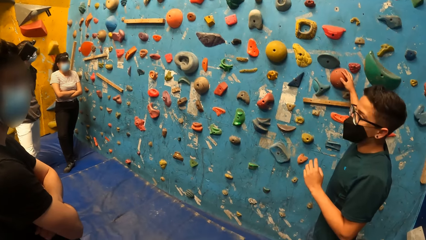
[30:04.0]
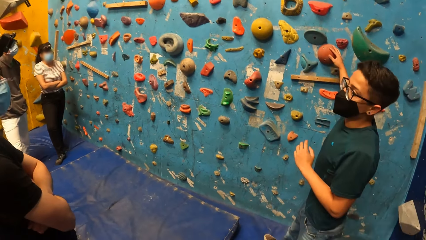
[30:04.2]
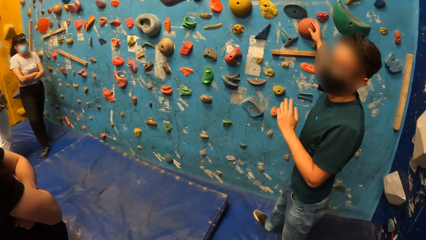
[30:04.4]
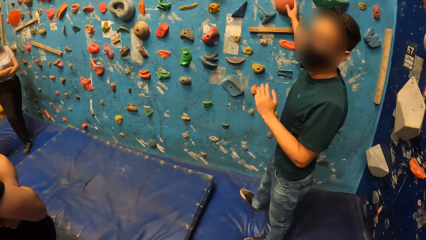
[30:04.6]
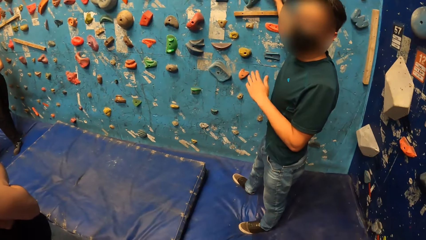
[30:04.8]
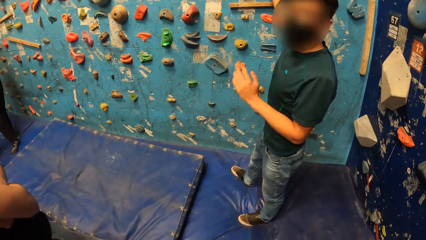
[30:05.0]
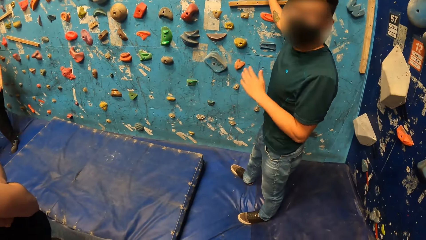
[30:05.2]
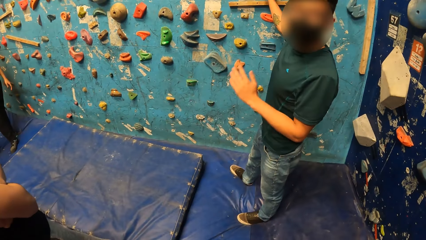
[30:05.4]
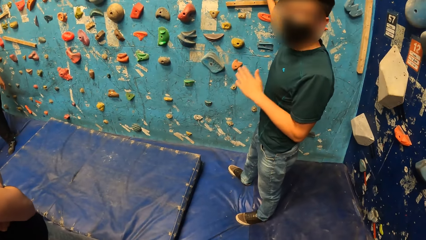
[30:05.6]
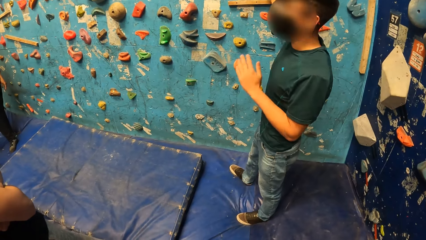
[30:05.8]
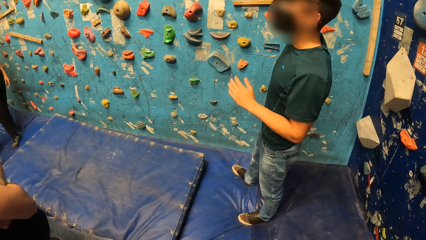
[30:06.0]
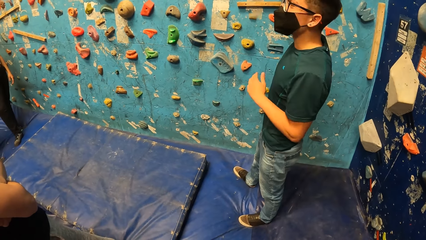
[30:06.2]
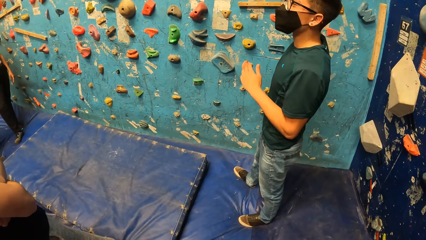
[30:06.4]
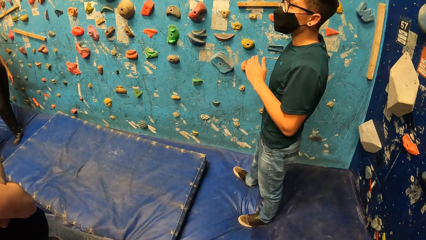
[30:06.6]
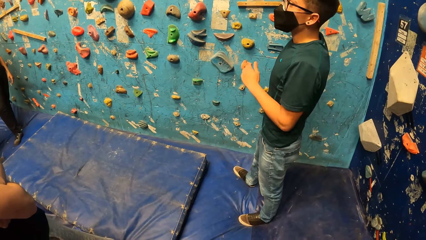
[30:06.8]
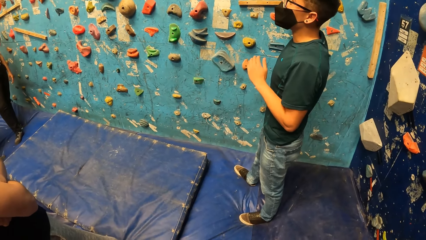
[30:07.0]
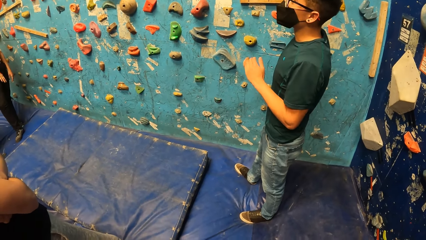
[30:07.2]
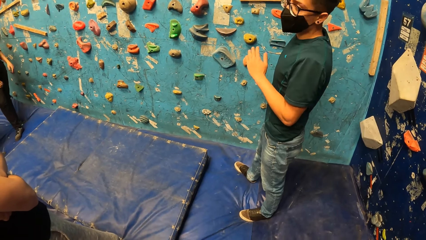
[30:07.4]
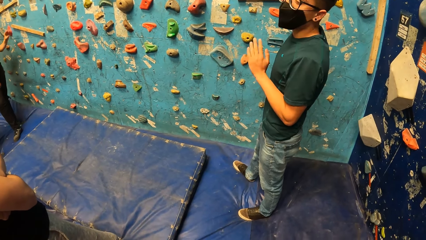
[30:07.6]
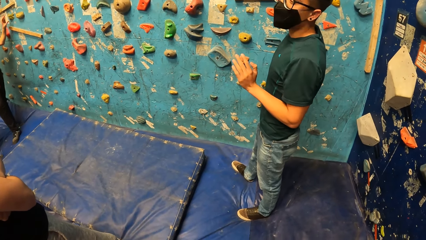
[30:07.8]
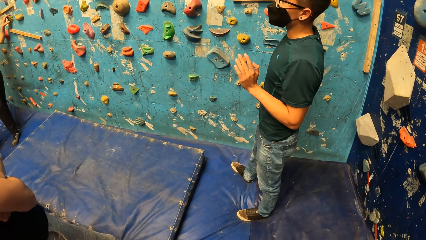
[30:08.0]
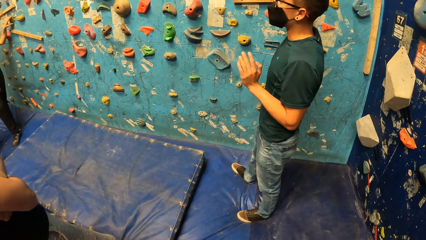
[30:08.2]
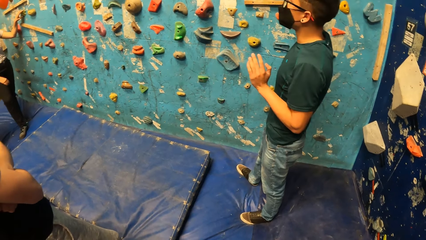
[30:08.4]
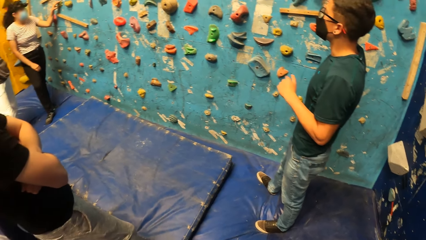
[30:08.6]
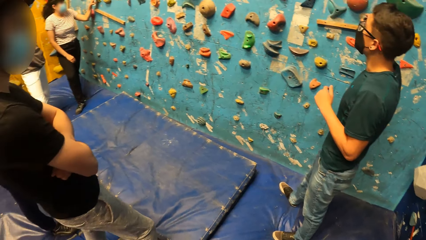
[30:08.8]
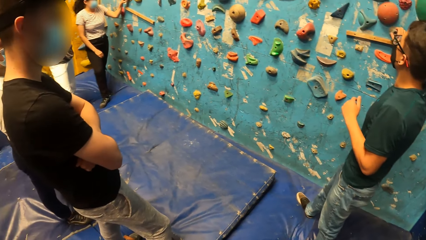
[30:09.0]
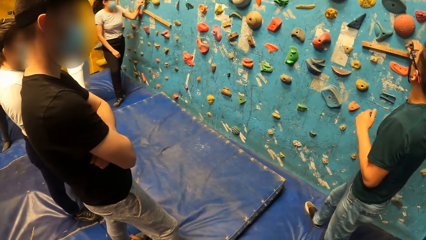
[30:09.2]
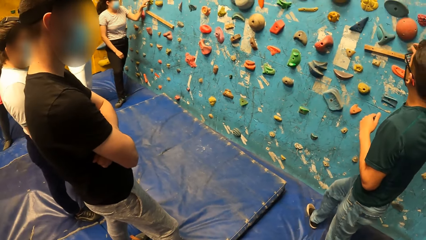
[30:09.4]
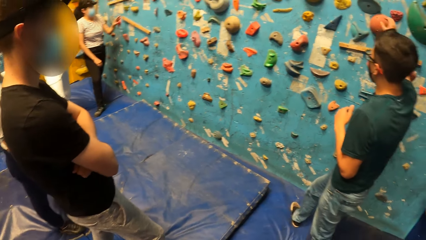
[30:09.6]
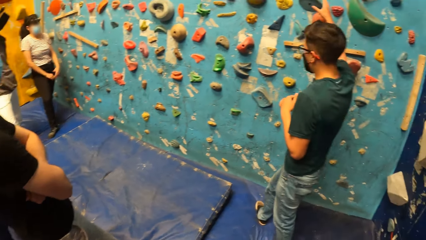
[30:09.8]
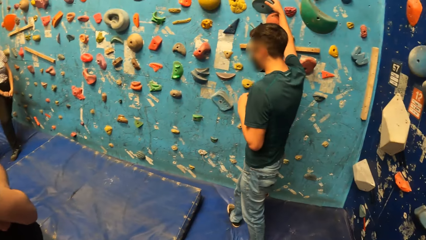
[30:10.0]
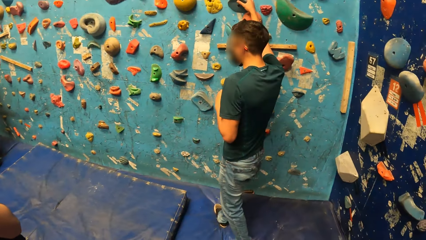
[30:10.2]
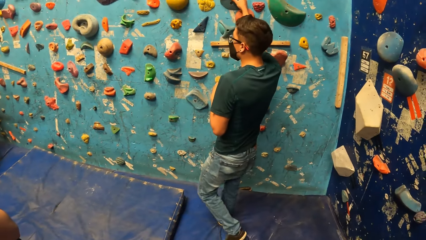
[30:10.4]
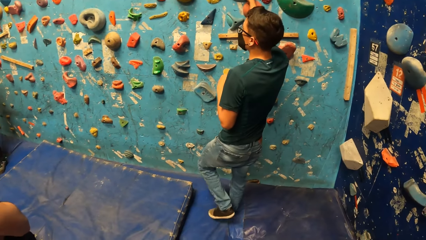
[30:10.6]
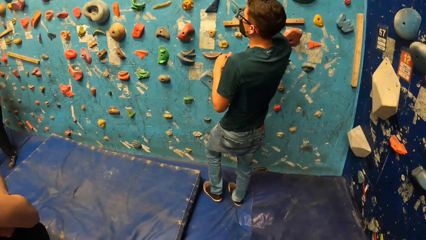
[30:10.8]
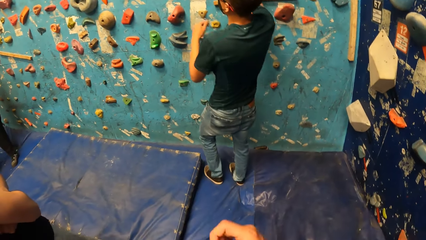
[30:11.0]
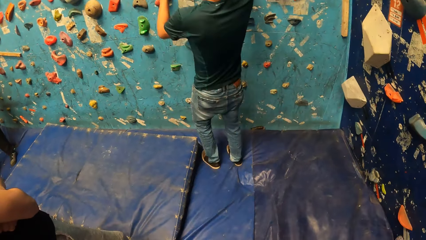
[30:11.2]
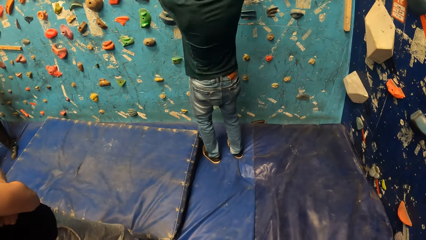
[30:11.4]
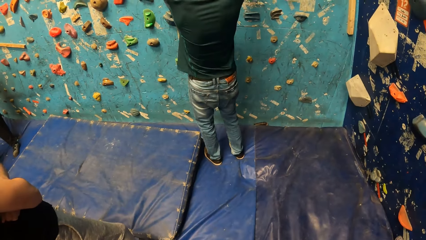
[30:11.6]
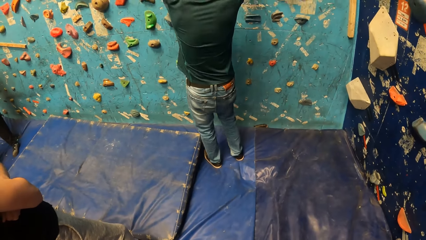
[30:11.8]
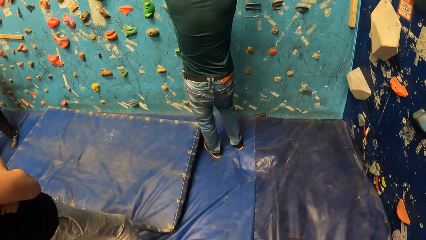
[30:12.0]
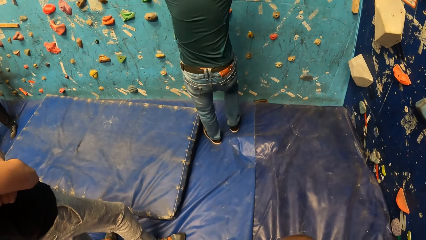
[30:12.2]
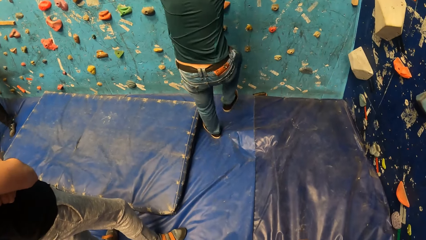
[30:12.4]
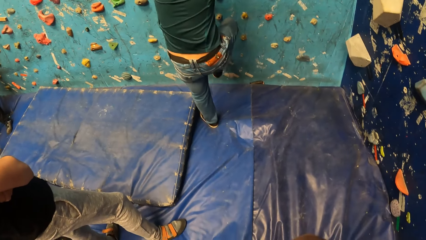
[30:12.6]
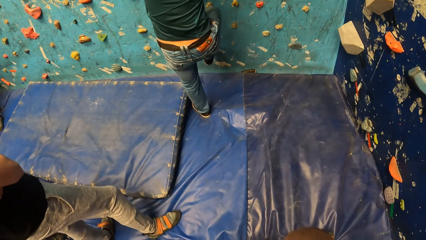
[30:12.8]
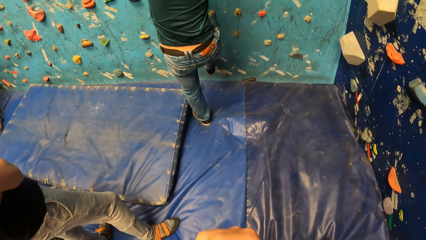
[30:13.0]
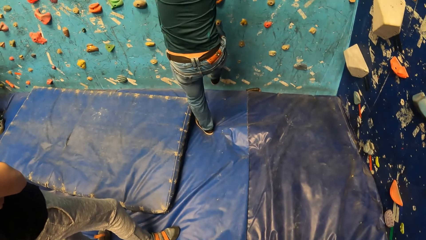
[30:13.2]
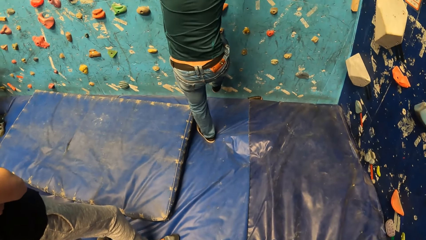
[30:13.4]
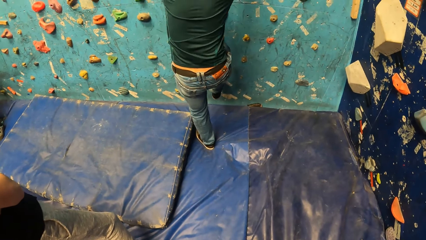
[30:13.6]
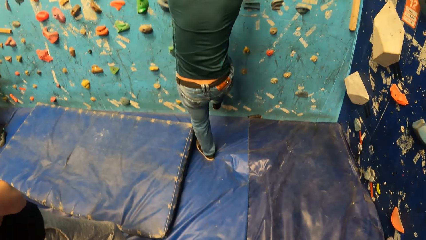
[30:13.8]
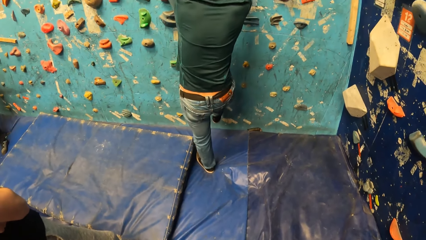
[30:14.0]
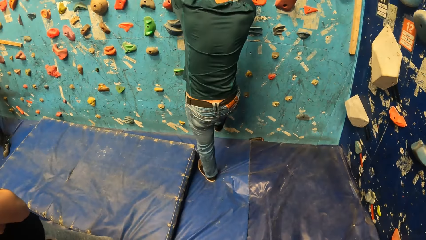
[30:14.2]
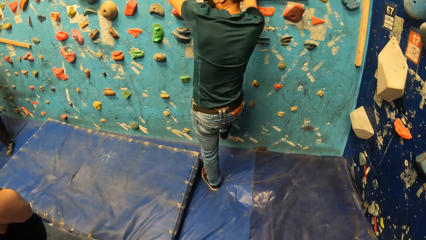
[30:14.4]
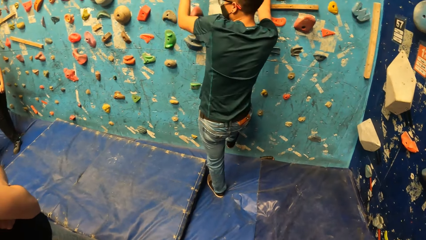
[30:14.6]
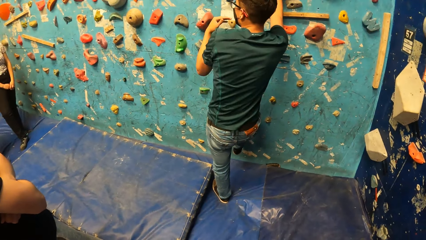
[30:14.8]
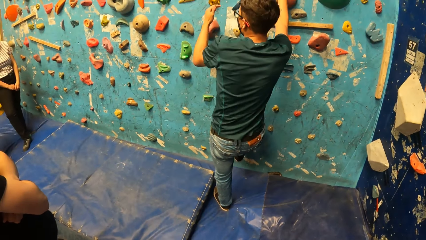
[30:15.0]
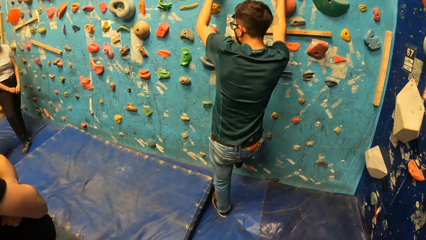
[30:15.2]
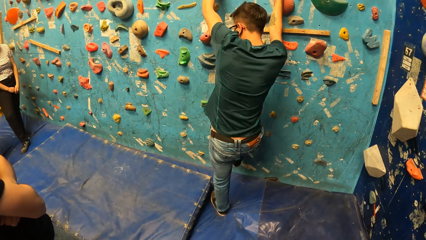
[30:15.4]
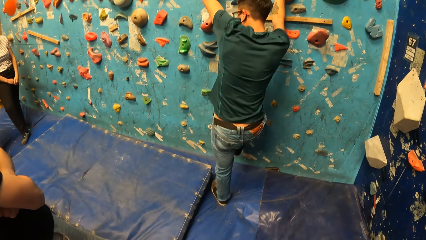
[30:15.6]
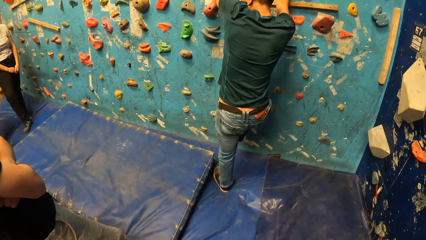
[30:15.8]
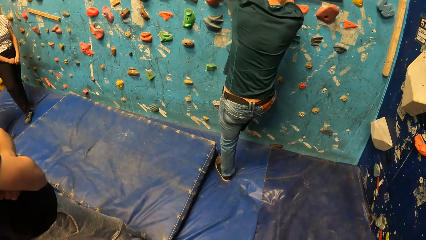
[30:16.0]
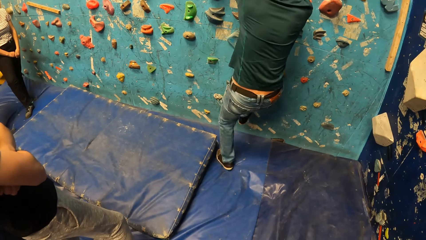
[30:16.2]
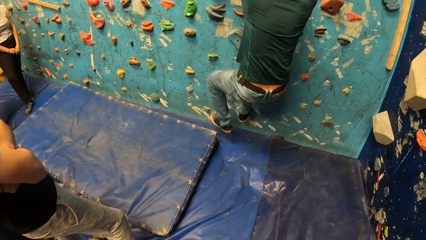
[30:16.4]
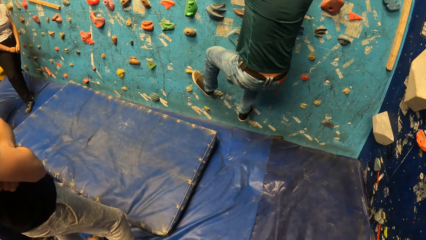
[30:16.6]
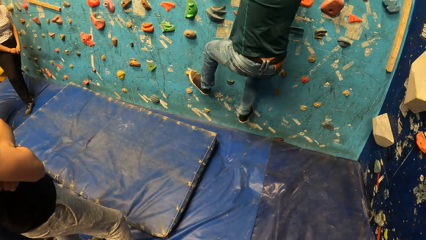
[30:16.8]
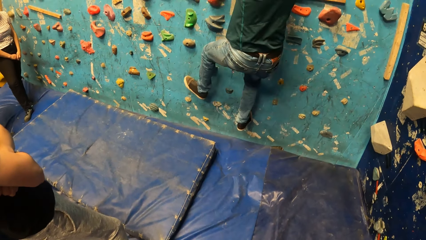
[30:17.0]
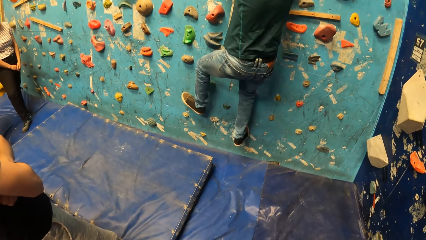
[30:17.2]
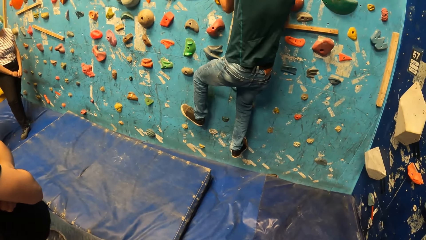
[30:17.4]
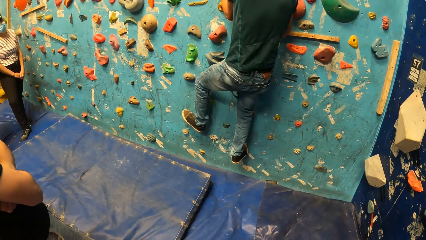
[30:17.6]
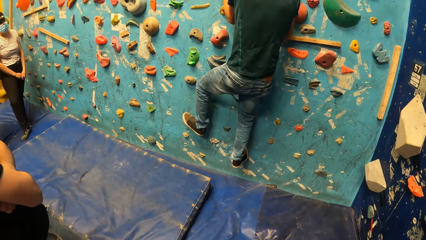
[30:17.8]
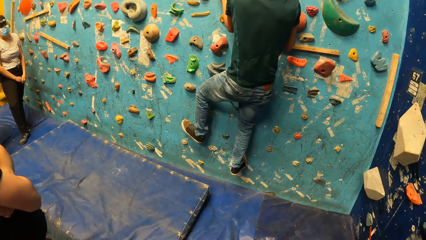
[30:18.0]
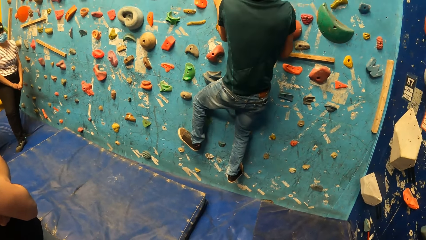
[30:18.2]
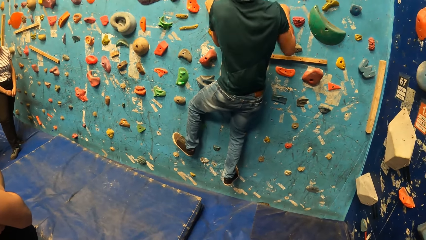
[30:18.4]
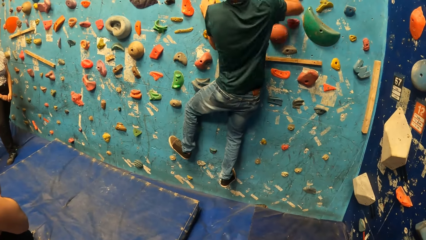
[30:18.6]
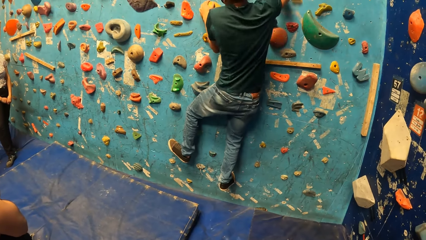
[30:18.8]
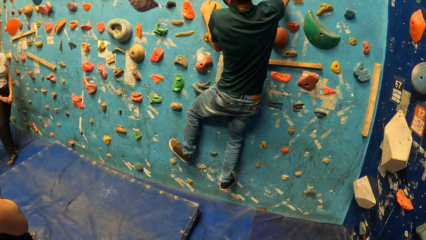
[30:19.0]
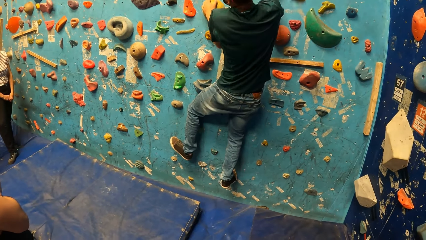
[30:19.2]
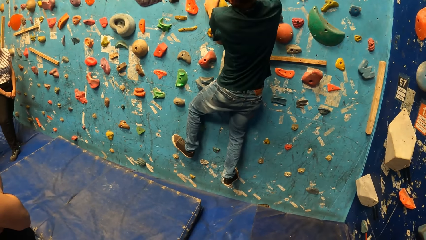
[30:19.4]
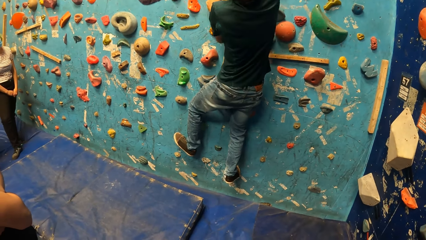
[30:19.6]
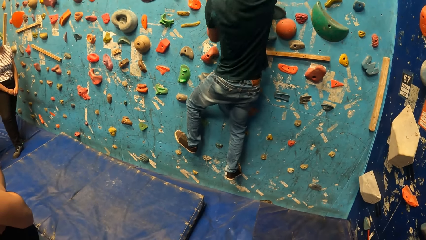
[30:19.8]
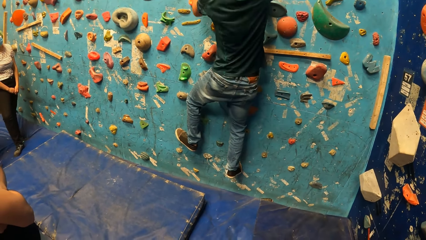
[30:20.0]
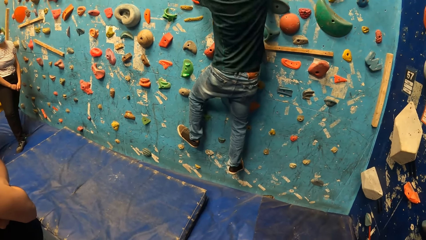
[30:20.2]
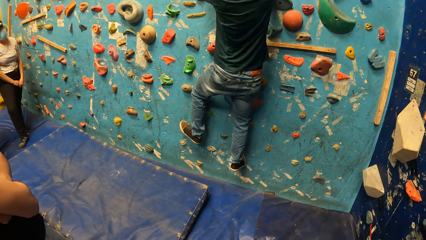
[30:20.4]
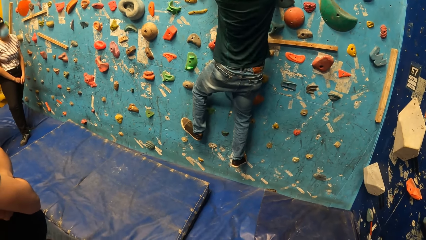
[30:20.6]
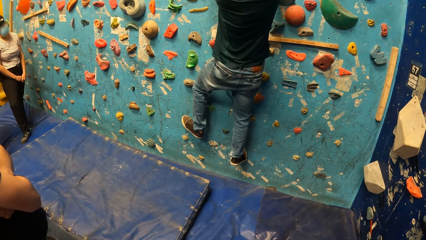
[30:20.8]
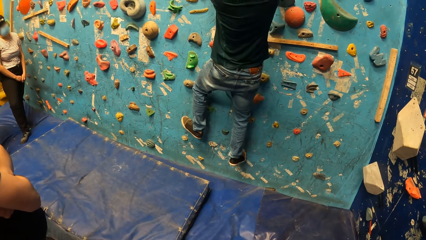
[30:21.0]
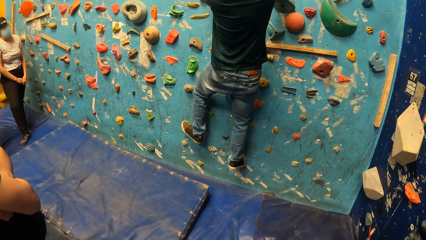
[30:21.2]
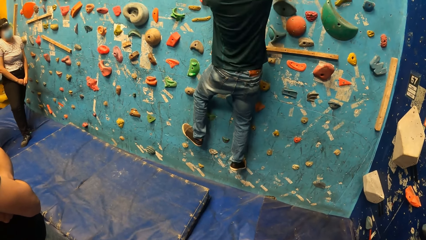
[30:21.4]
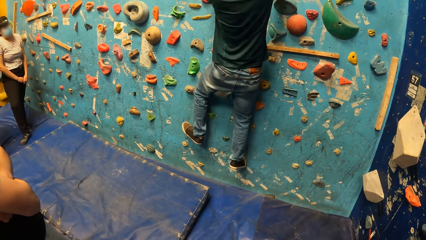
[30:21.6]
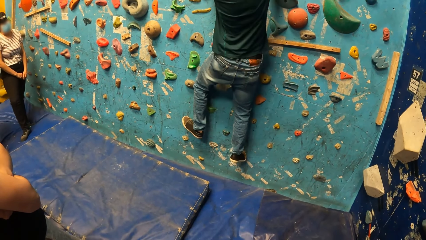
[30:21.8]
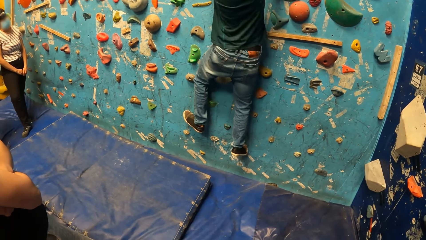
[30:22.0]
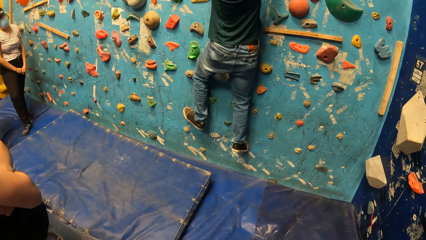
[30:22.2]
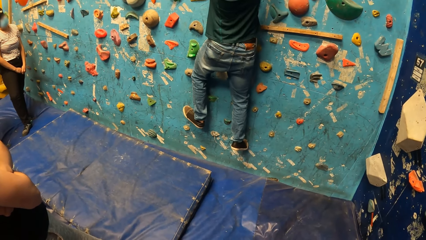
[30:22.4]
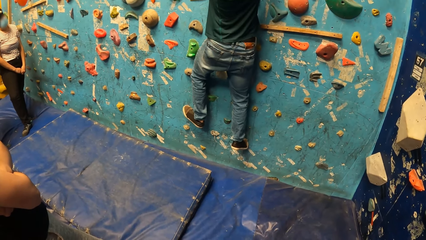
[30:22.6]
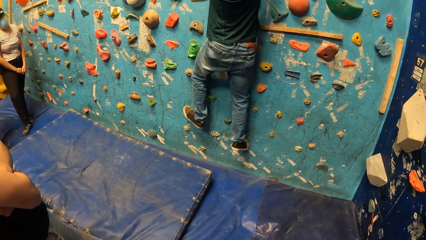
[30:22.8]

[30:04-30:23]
A man climbs the rock climbing wall.
